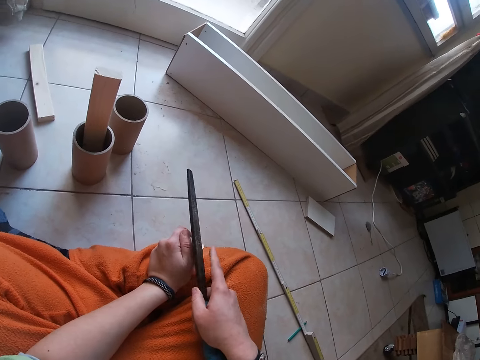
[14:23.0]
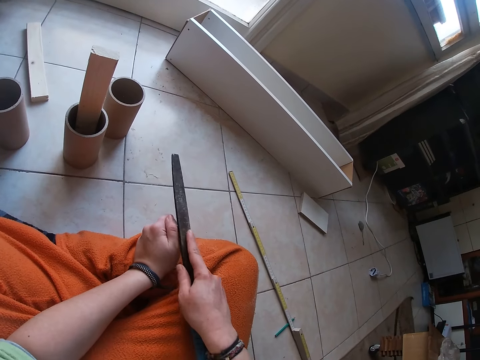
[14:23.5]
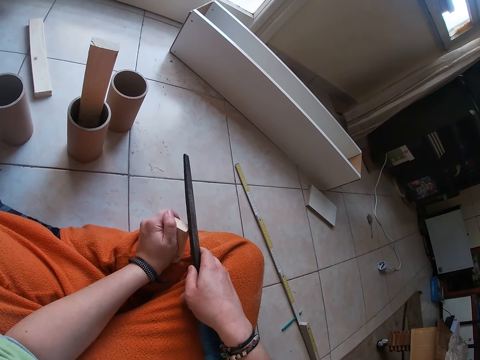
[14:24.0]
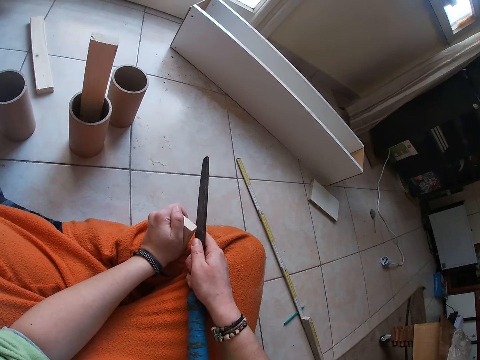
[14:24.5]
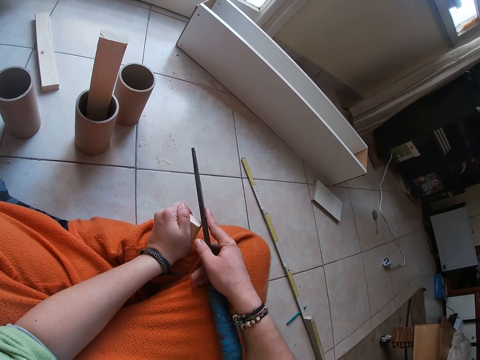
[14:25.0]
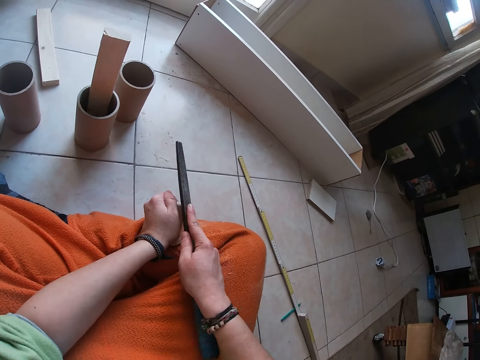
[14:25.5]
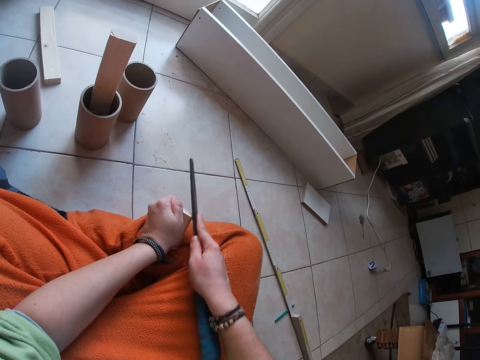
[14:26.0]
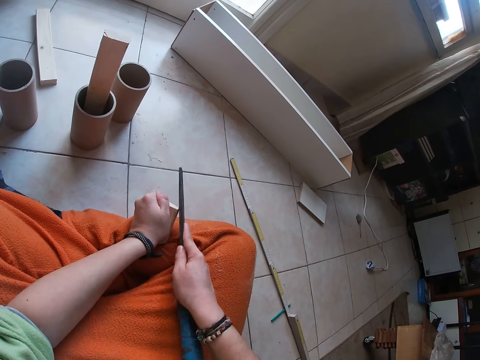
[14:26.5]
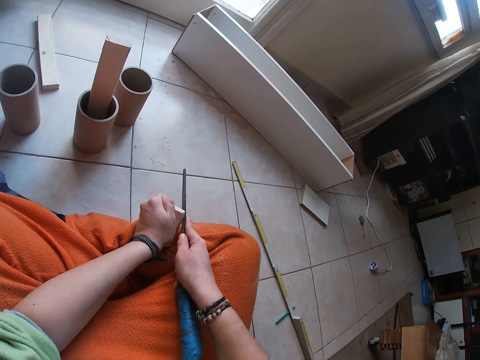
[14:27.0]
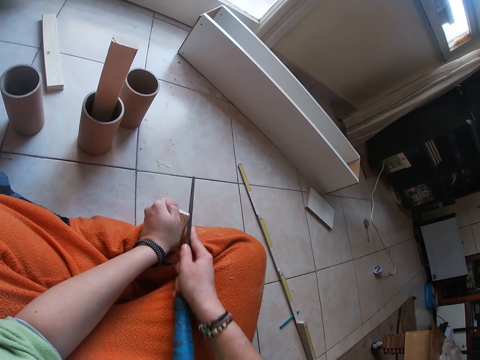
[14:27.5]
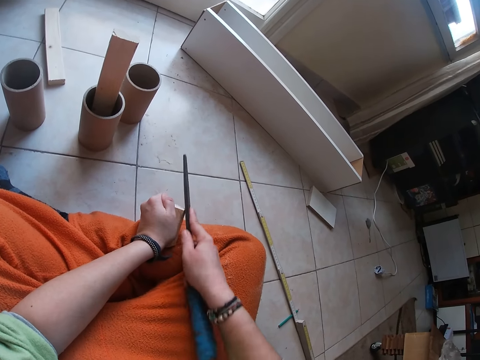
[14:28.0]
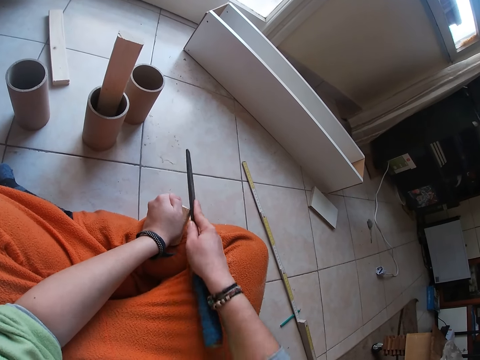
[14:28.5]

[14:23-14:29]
The camera wearer files the woodblock in his left hand with the wood file in his right hand on his lap.

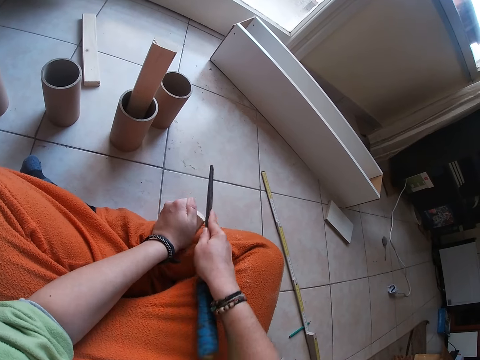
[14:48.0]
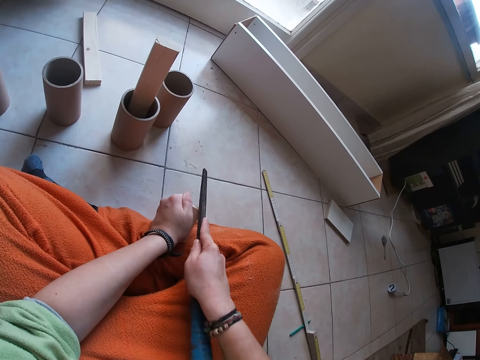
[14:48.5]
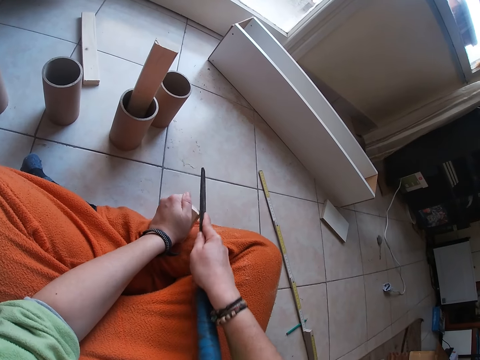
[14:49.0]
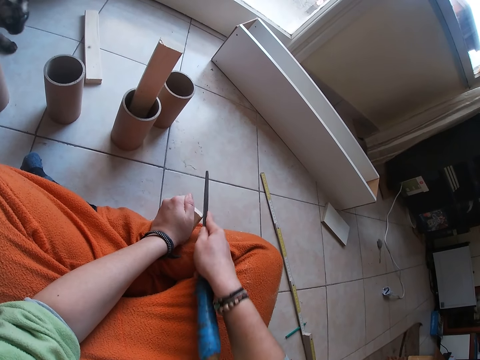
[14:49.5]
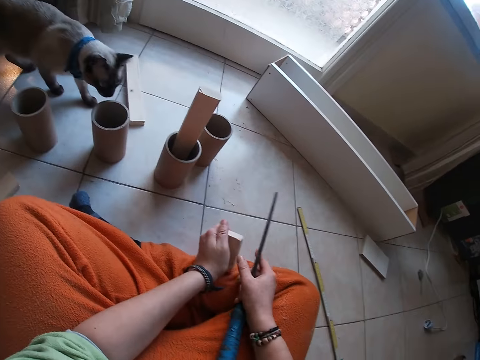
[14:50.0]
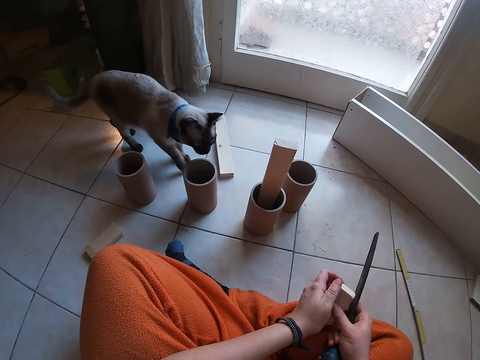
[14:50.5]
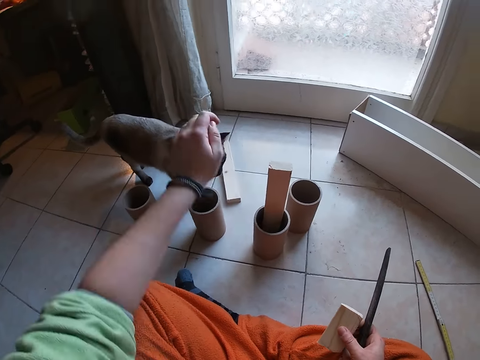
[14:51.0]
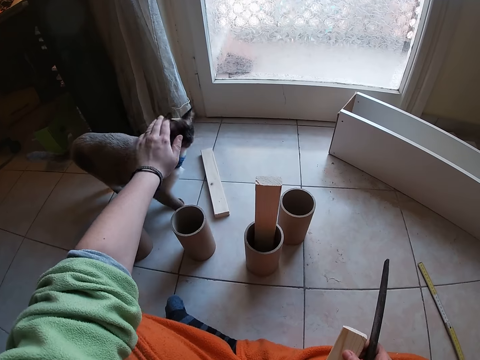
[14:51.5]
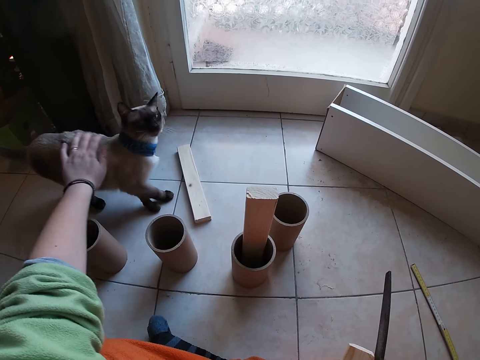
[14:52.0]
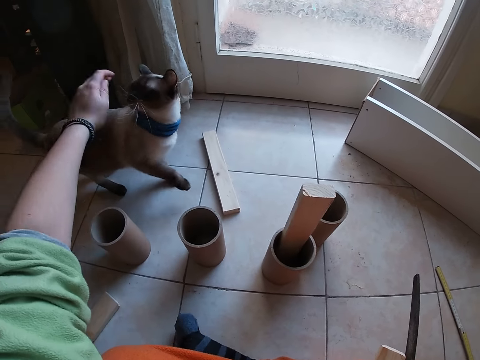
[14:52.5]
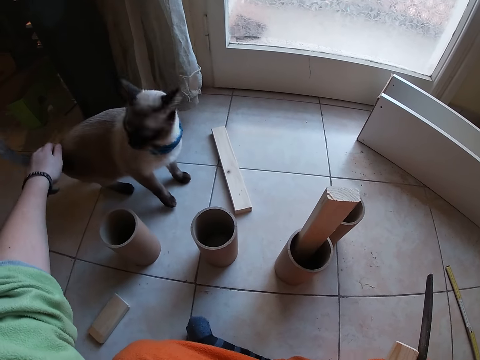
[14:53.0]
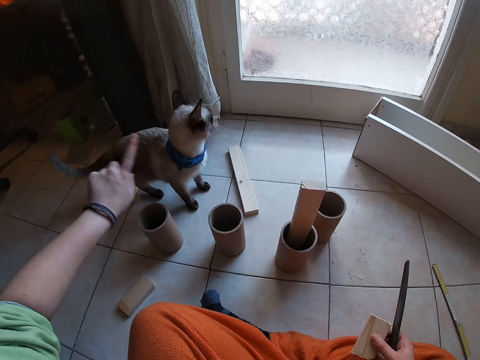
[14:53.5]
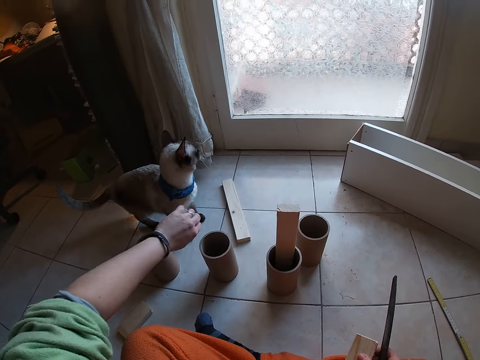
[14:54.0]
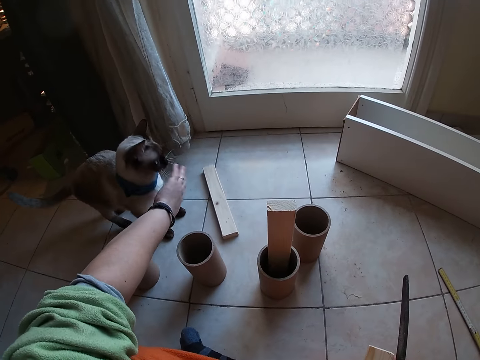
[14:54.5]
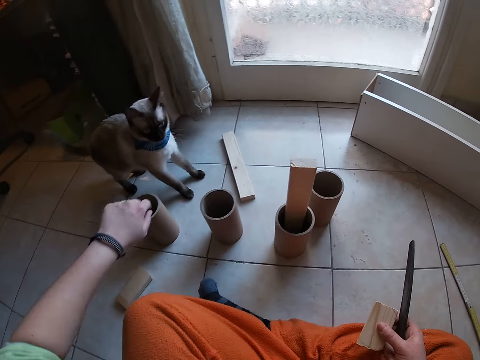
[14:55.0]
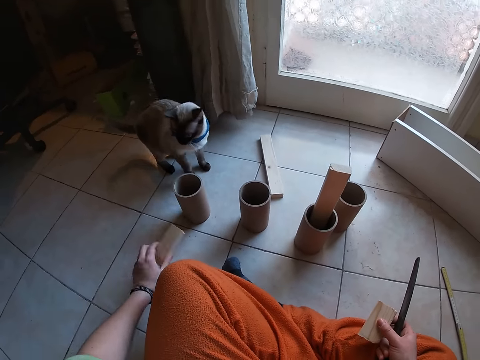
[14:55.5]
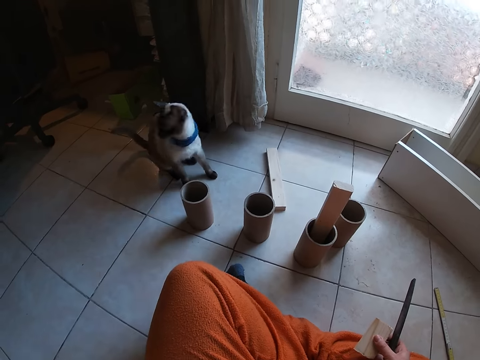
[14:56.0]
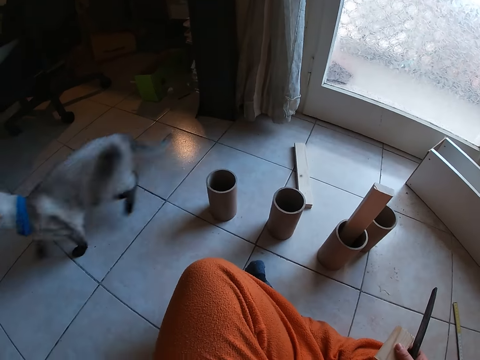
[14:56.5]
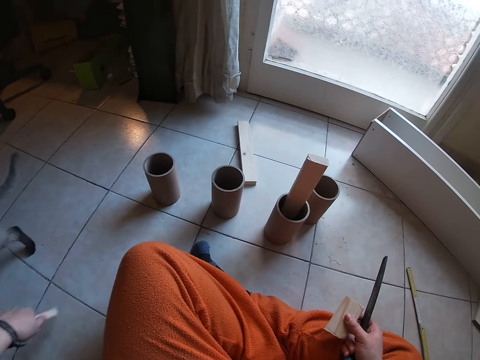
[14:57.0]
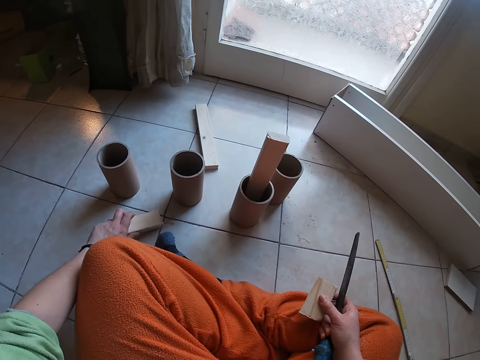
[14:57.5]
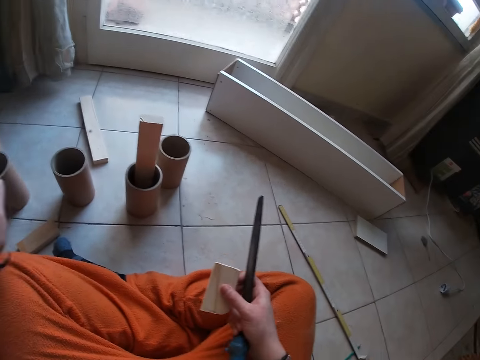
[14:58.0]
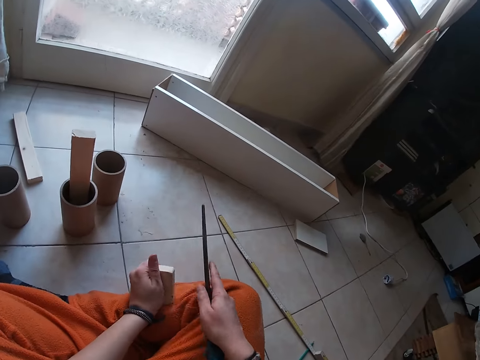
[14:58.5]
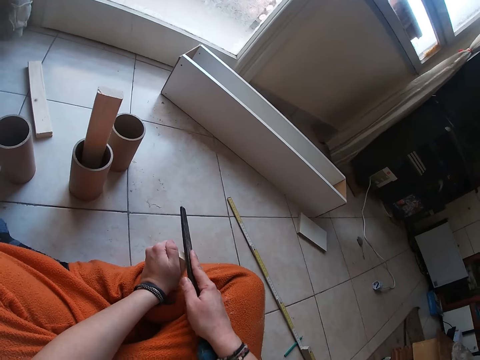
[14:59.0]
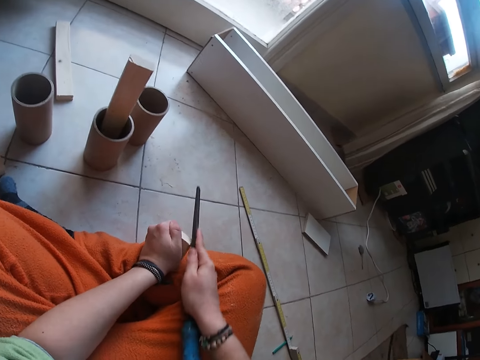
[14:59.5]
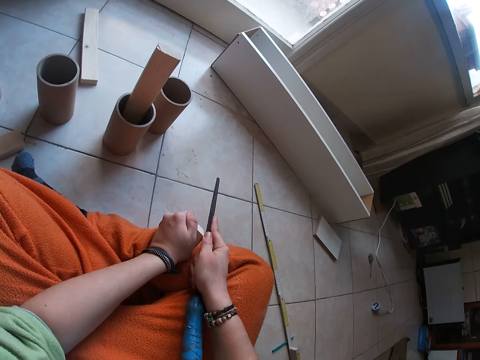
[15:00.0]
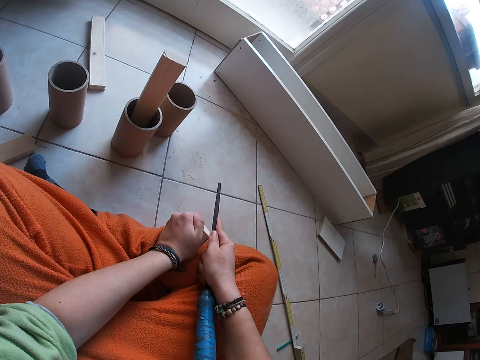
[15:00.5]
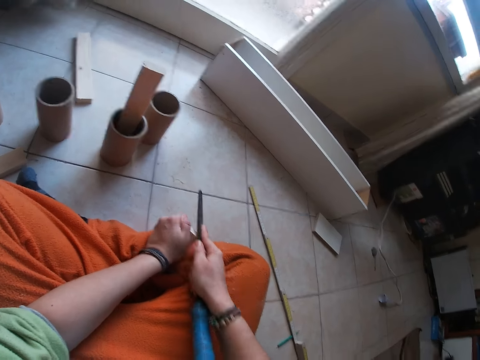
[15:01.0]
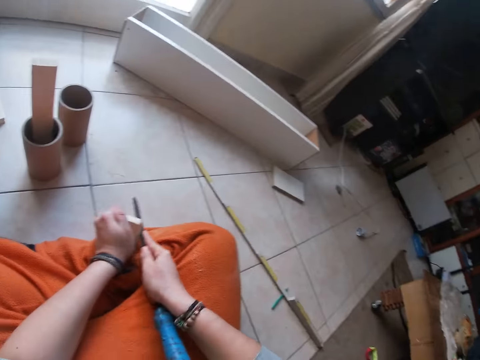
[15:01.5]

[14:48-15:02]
The cat walks to a cardboard tube on the floor. The camera wearer passes the woodblock in his left hand to his right hand. He rubs the body of the cat with his left hand and pats the cat with his left hand. He picks up a woodblock from the floor with his left hand and throws the woodblock in his left hand across the room. The cat runs after the woodblock. The camera wearer places the woodblock in his left hand on the floor. He passes the woodblock from his right hand to his left hand. He files the woodblock in his left hand with the wood file in his right hand on his lap.

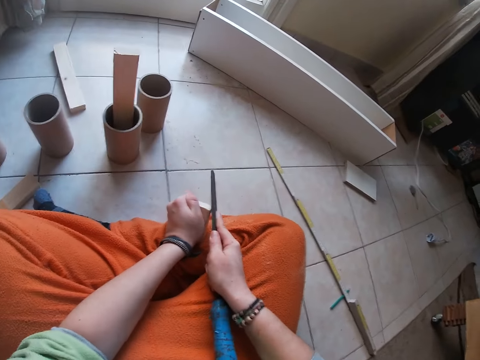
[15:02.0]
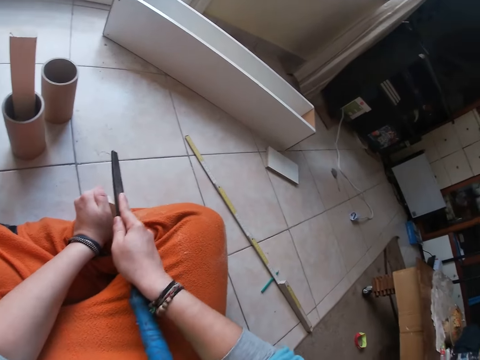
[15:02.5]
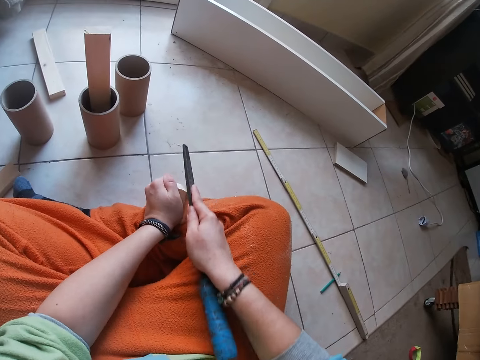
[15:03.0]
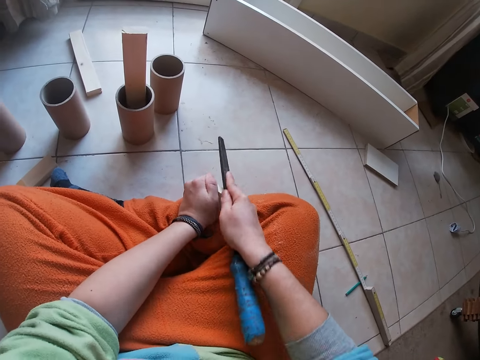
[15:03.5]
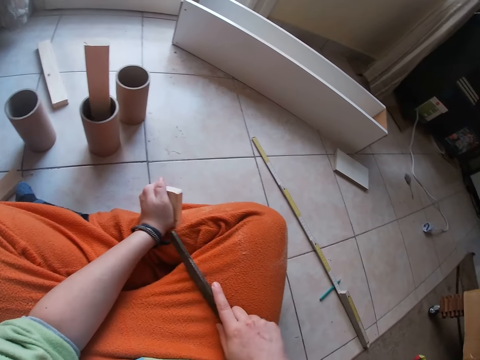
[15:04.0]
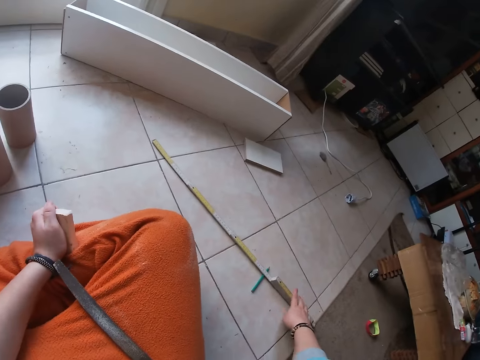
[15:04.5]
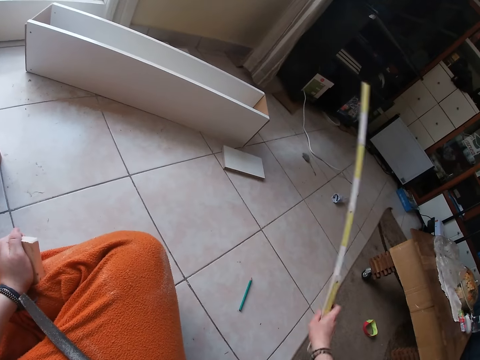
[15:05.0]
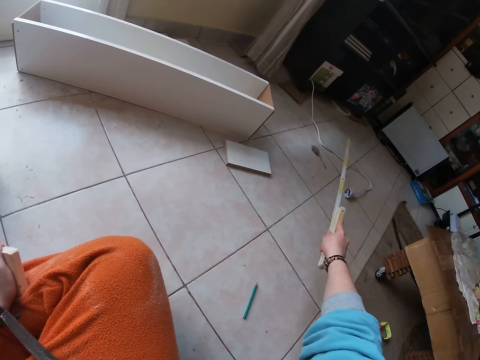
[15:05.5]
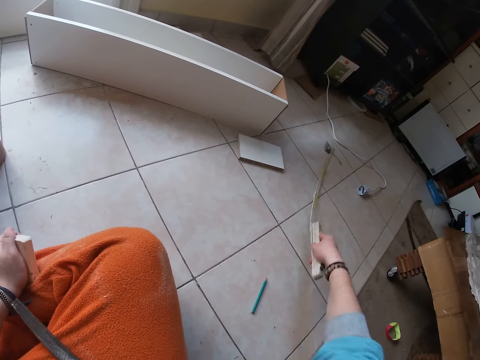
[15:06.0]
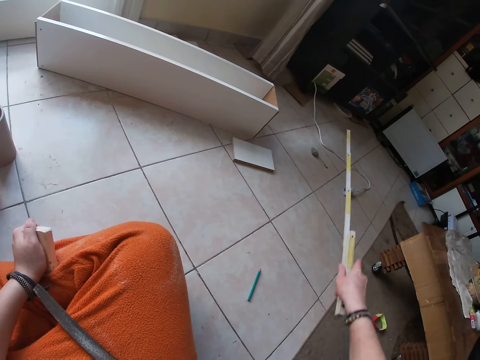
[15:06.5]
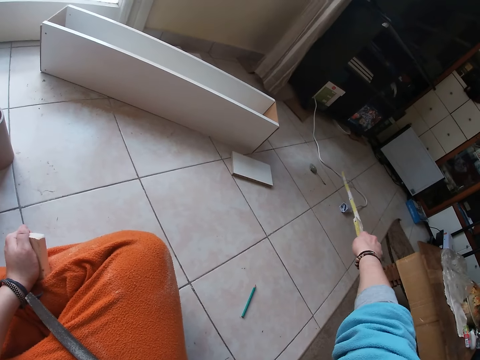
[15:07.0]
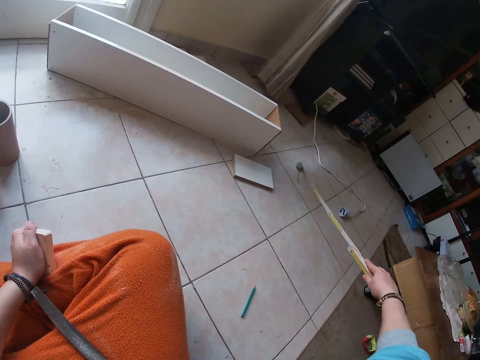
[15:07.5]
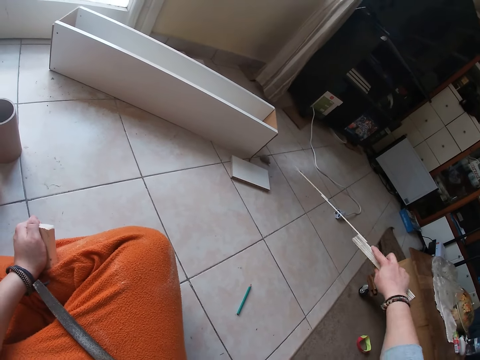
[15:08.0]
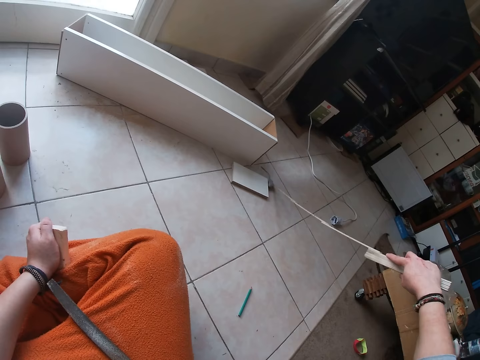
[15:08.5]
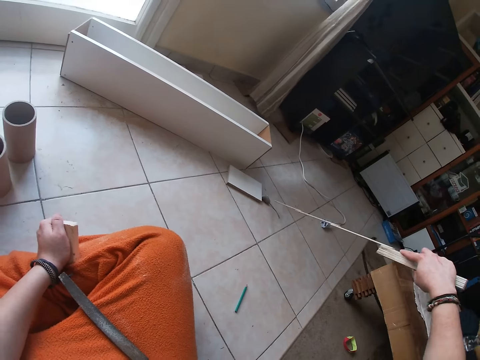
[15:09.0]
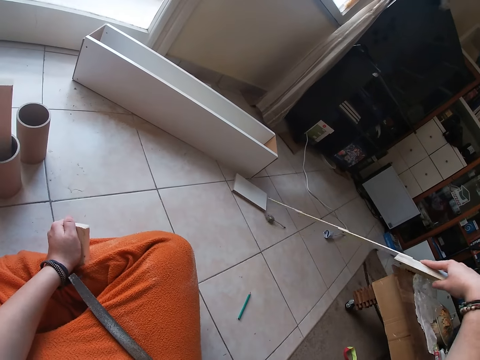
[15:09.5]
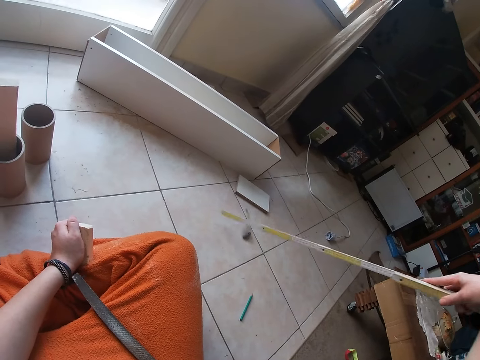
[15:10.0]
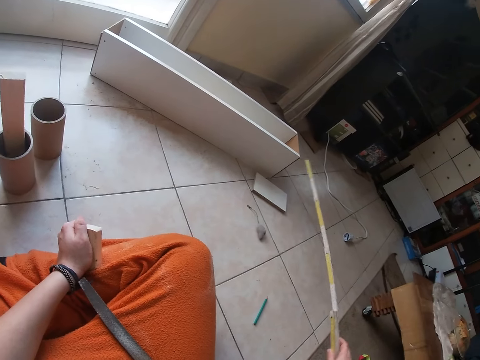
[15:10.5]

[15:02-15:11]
The camera wearer places the wood file in his right hand on his thigh. He picks up the ruler from the floor with his right hand. He pulls a tuber with the ruler in his right hand.
